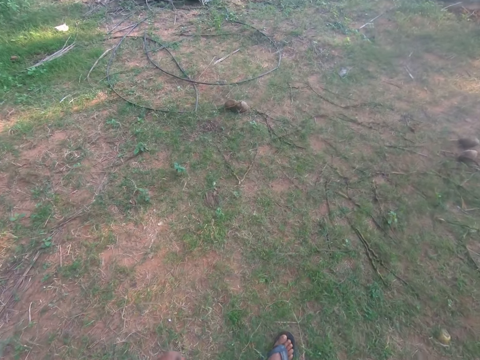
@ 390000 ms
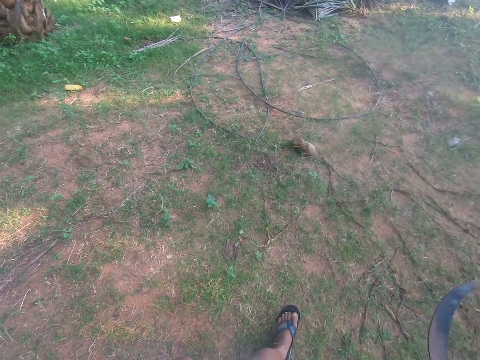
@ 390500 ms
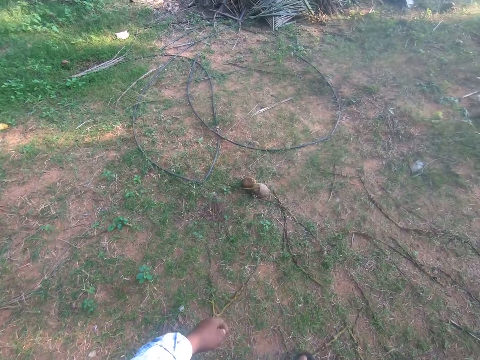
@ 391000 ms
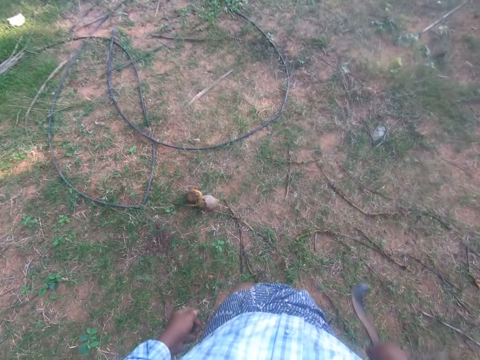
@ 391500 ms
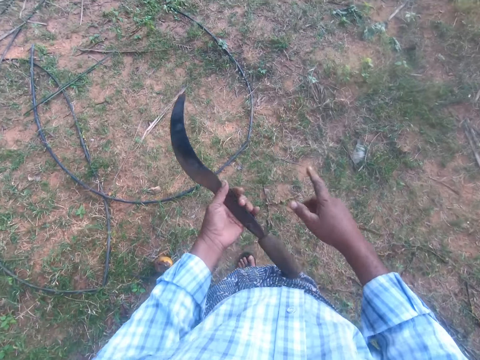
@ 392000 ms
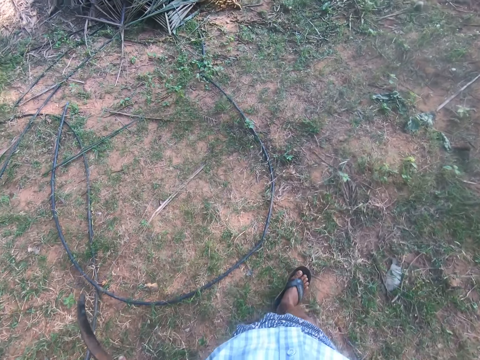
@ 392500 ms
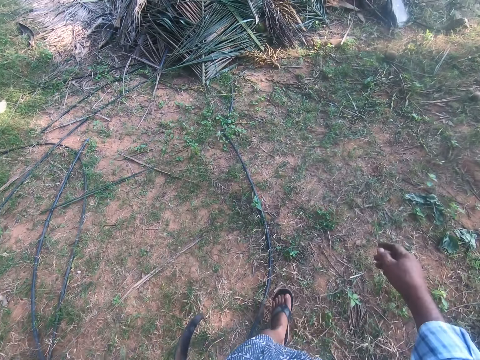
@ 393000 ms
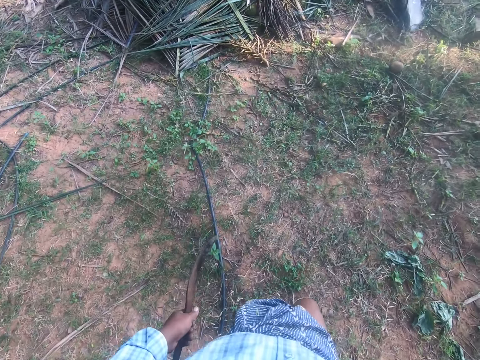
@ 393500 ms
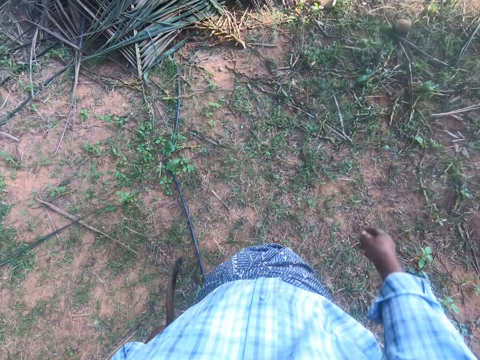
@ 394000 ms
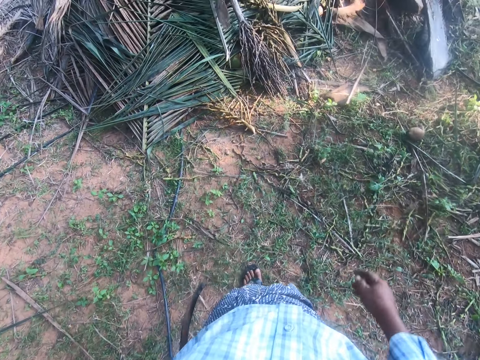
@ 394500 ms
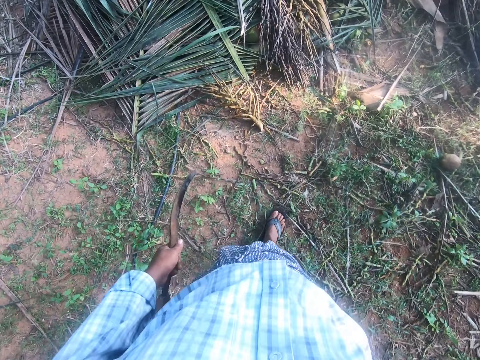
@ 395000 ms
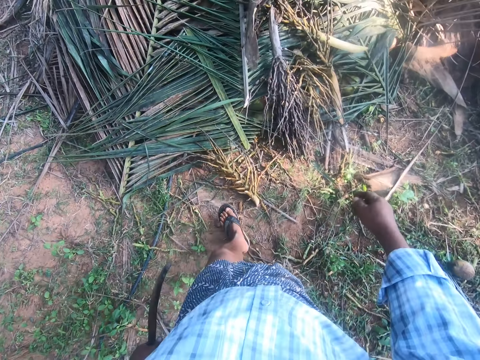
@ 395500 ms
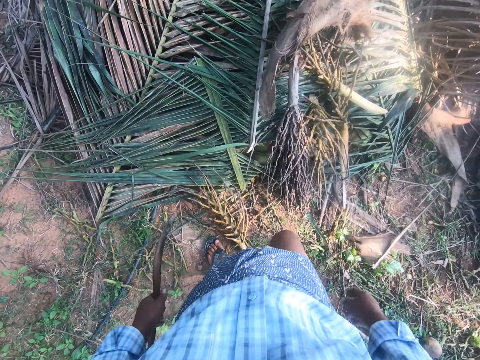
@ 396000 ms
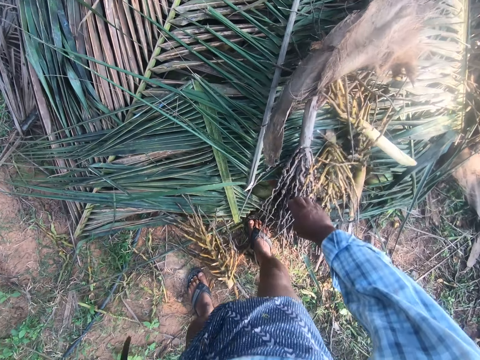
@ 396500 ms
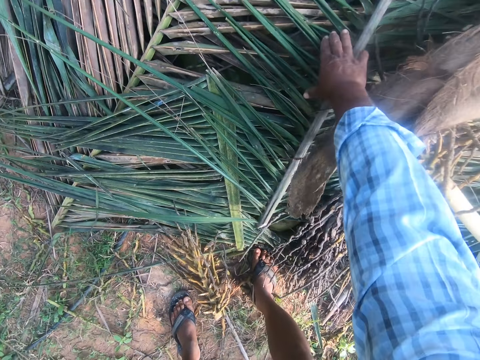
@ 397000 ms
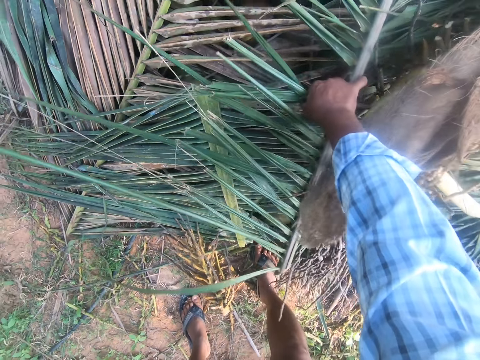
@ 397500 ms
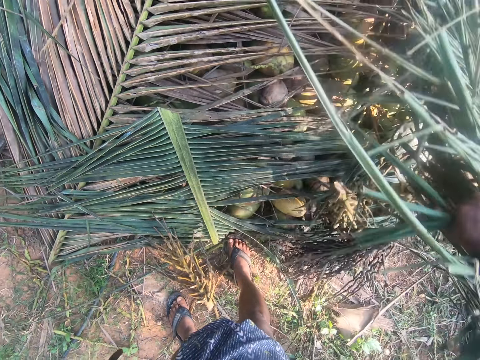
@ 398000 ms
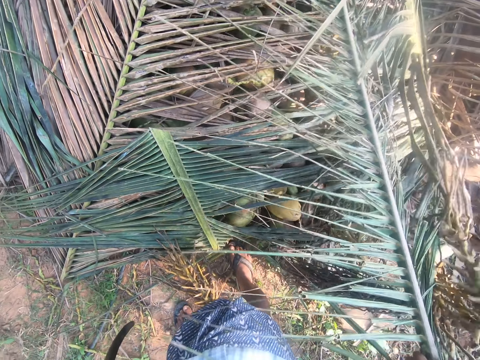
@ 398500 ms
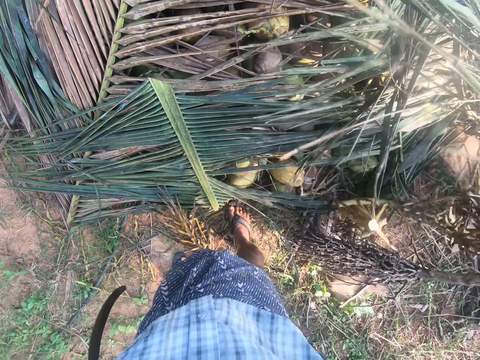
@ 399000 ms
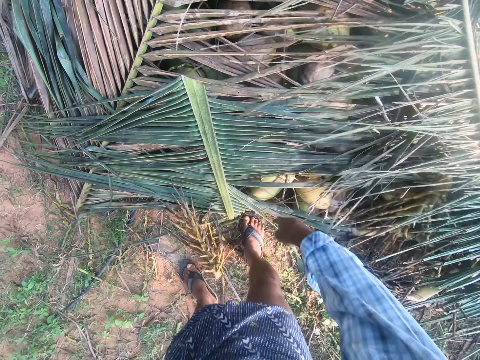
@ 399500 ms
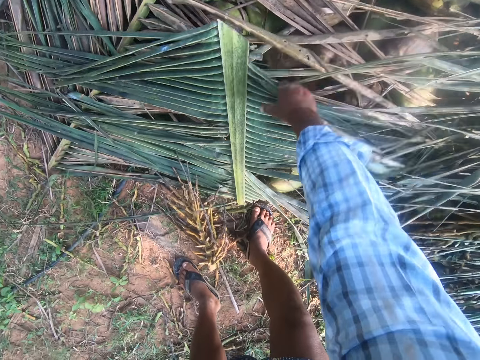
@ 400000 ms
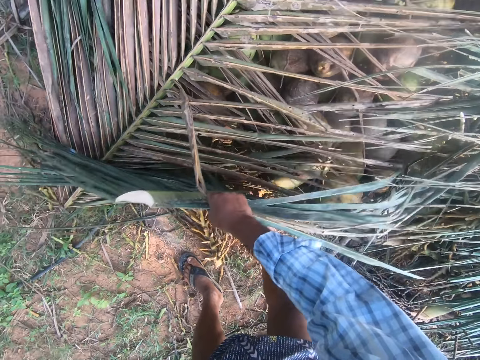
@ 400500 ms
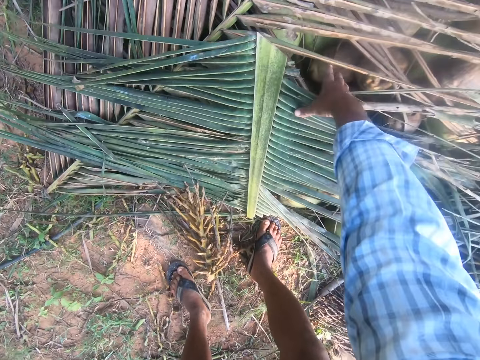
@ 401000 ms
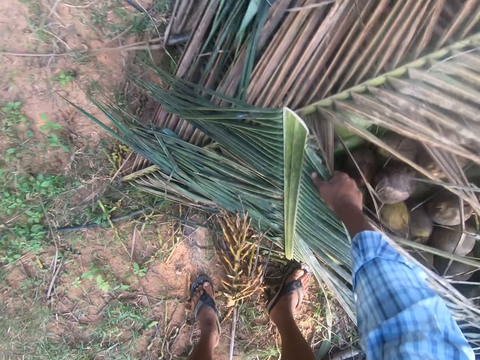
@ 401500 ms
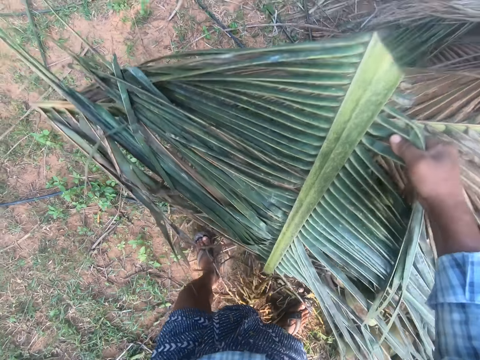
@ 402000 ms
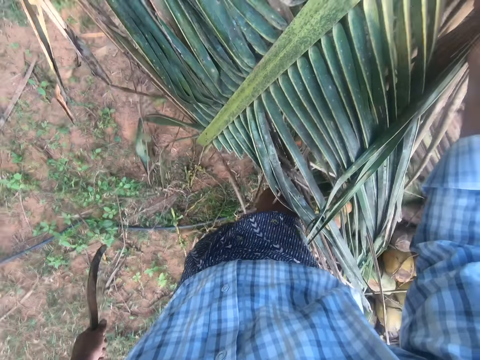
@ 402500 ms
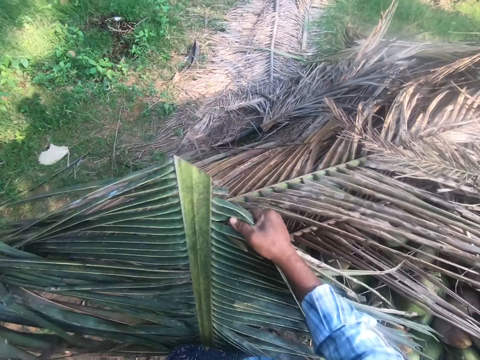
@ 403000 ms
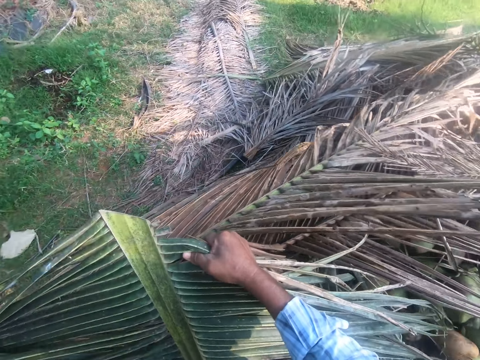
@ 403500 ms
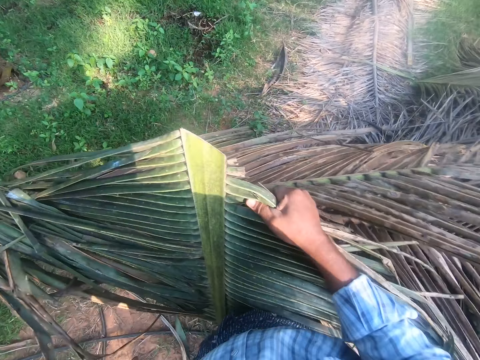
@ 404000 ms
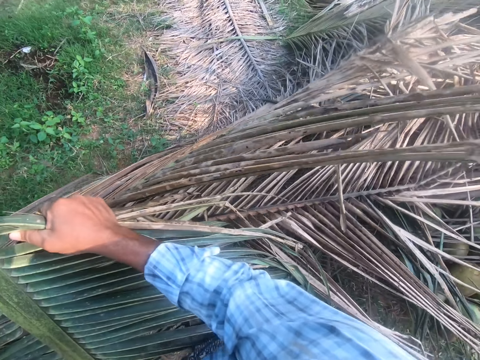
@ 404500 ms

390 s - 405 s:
The camera wearer passes the sickle to his left hand. He holds something with the left hand and walks around. He stands on. He bends down. He removes the palm fronds from the heap of coconuts. He touches a coconut leaf, picks the coconut leaf, holds the coconut leaf and throws the coconut leaf. He bends down, picks the coconut leaf, holds the coconut leaf and walks around.

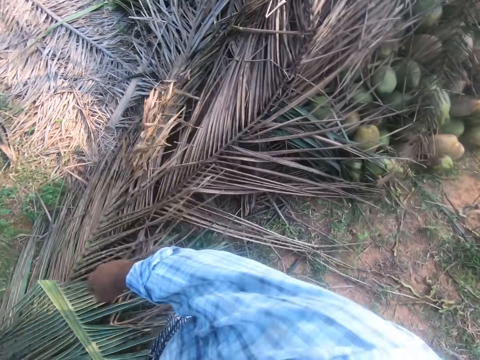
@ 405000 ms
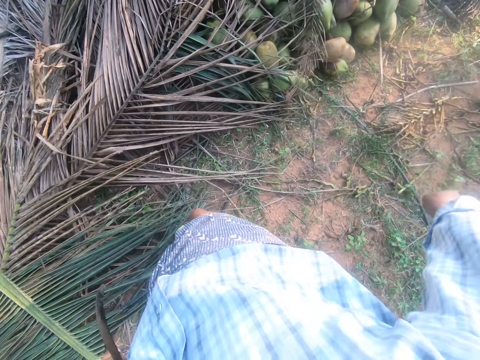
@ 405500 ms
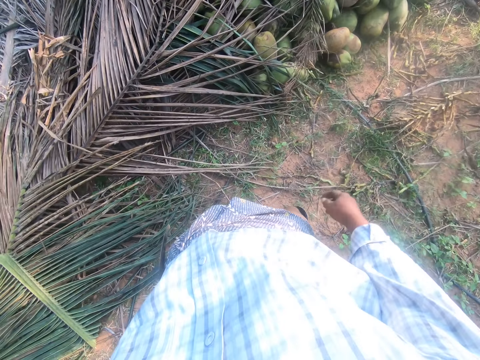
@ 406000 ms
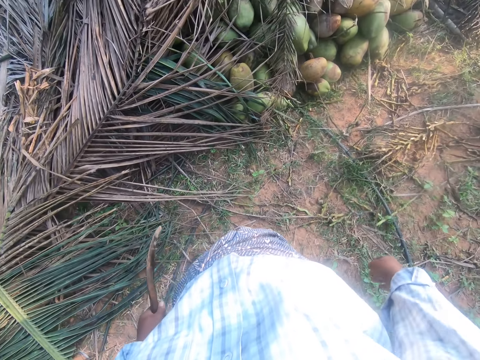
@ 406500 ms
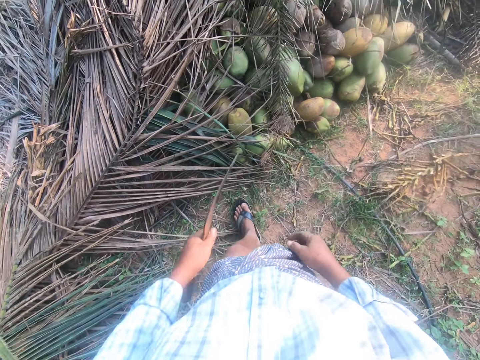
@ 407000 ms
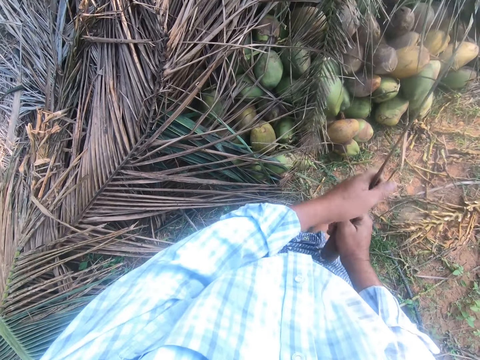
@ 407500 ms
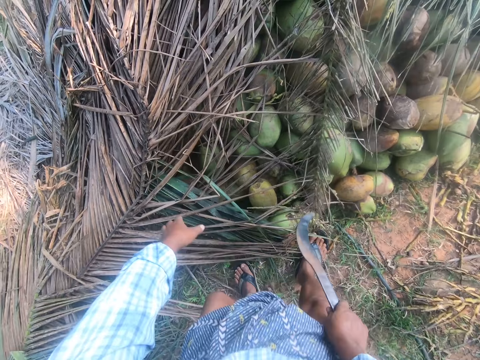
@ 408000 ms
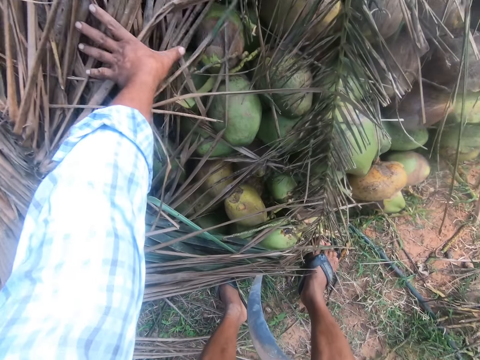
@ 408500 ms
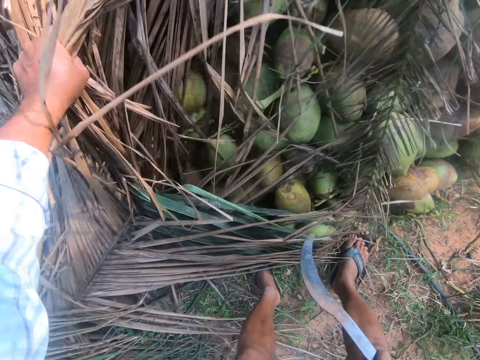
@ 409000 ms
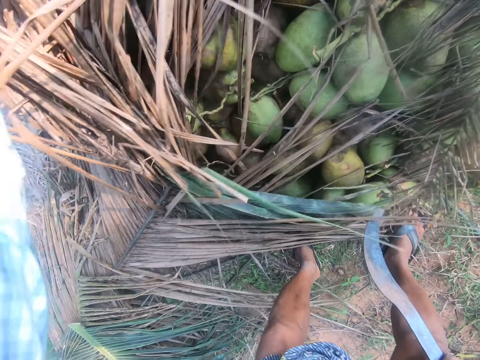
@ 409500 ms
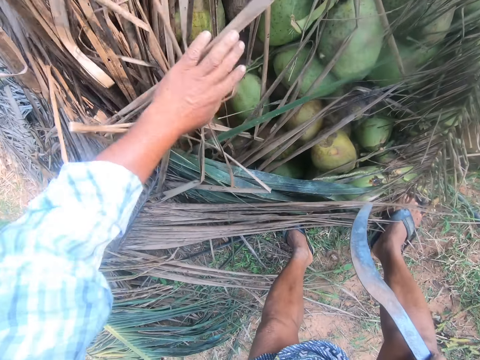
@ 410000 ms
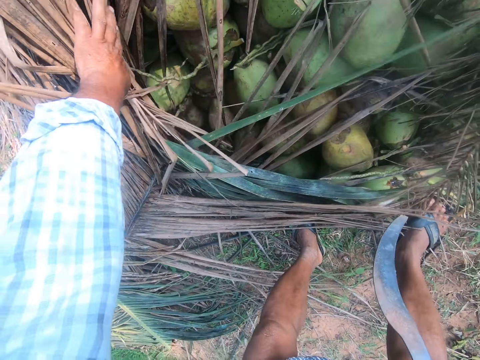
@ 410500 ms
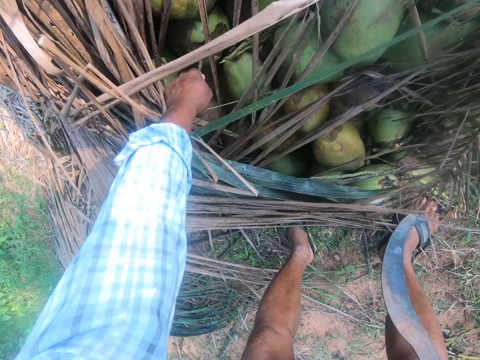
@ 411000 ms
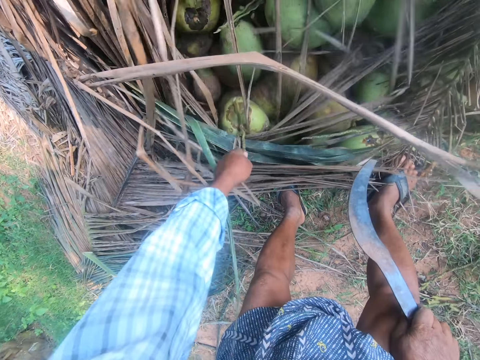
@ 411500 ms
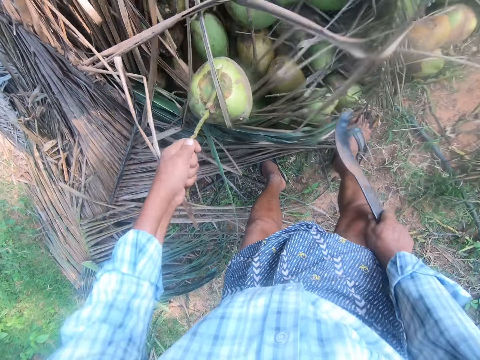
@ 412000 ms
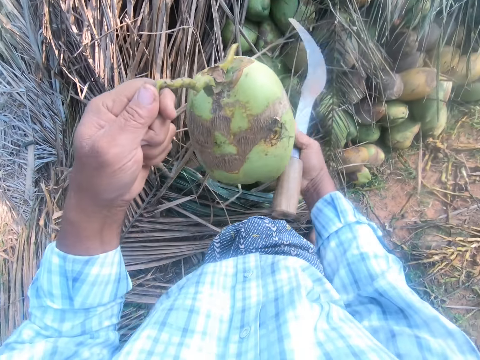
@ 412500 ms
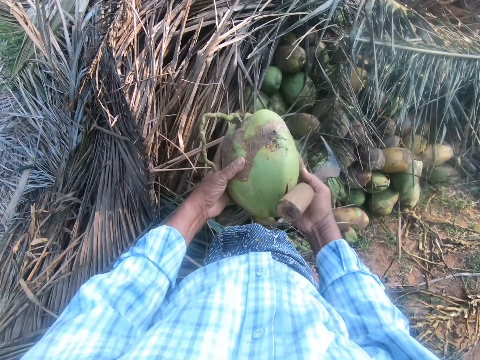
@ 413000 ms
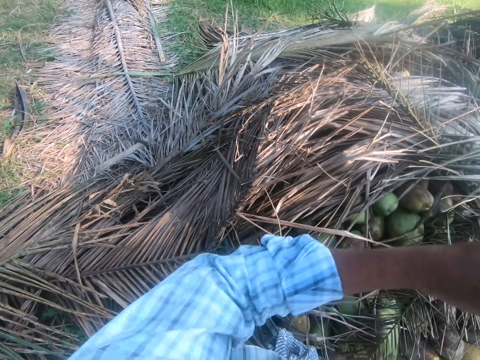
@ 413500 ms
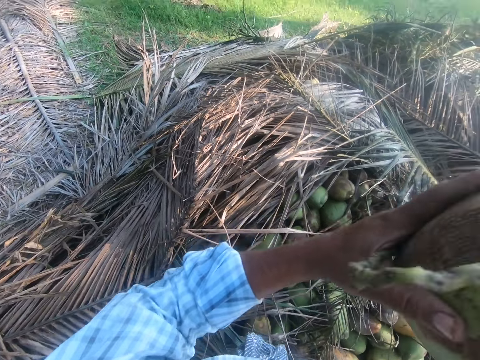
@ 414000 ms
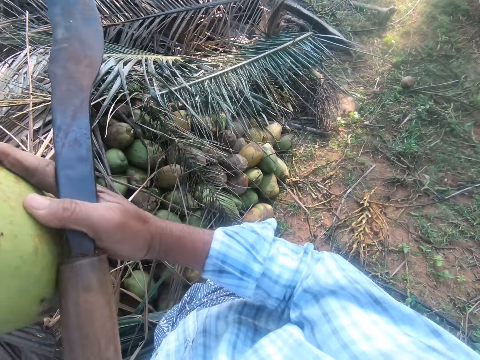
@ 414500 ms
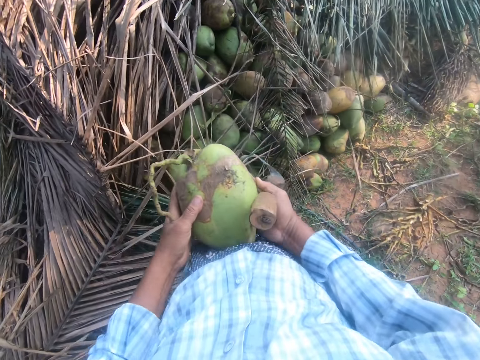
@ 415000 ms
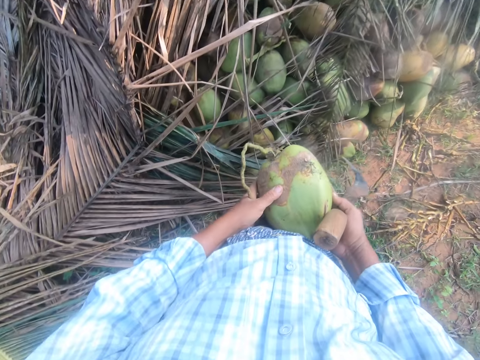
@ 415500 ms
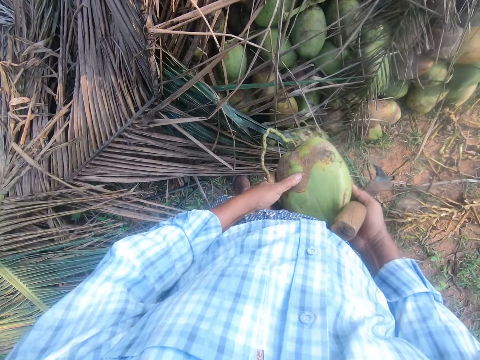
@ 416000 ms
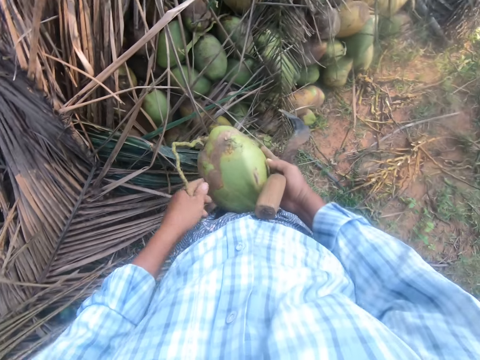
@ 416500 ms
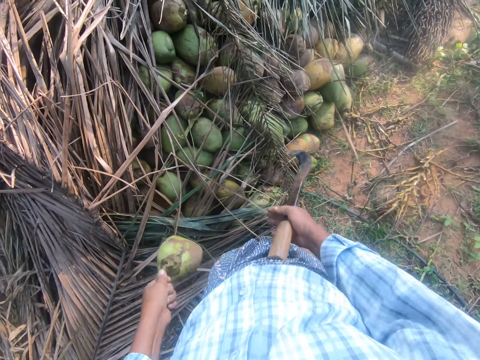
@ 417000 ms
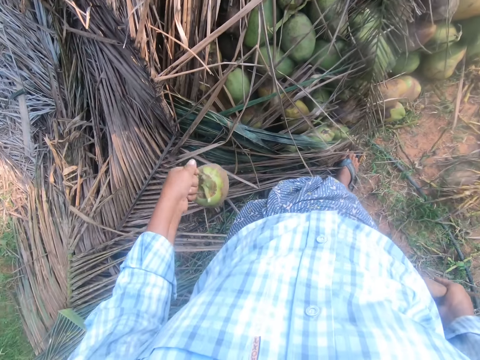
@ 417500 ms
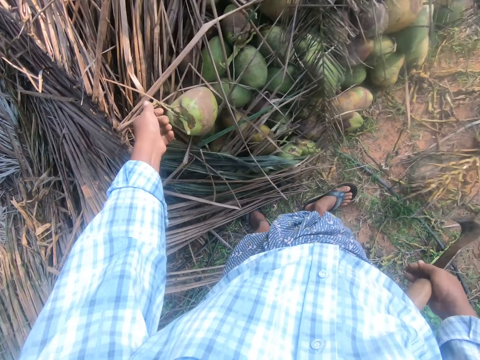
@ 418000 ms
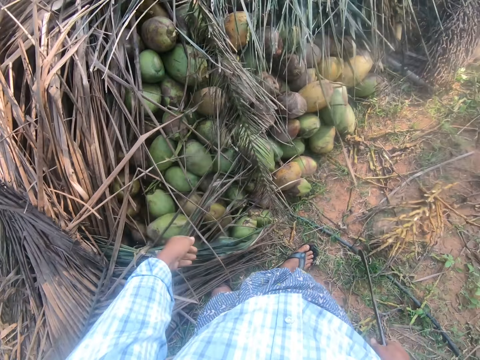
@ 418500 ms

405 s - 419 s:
The camera wearer throws a coconut leaf and turns around. They pass on something to the right hand. They bend down and touch the coconut leaf. They pick a coconut. They hold the coconut and lift the coconut. They shake the coconut. They stop shaking the coconut. They hold the coconut. They drop the coconut.
